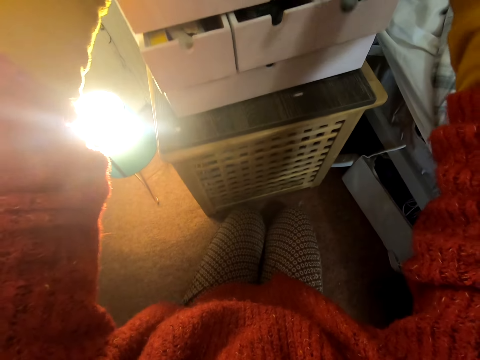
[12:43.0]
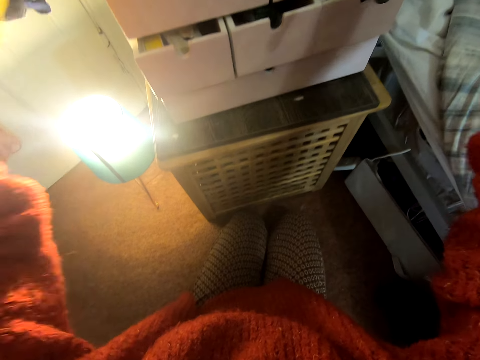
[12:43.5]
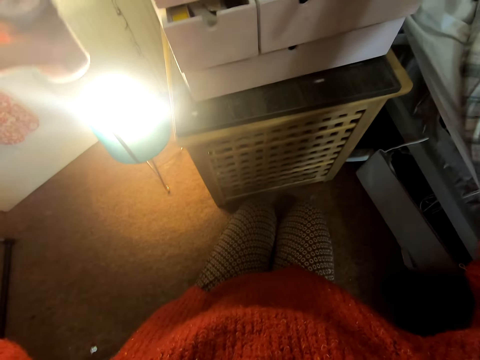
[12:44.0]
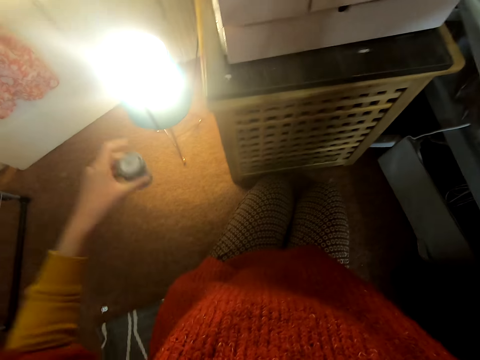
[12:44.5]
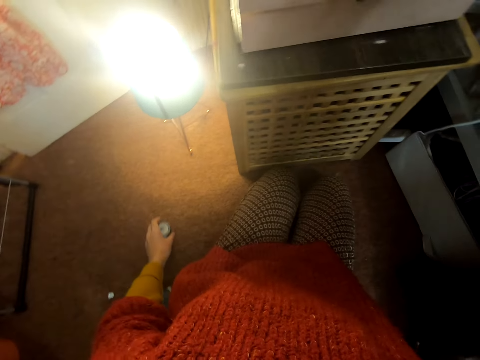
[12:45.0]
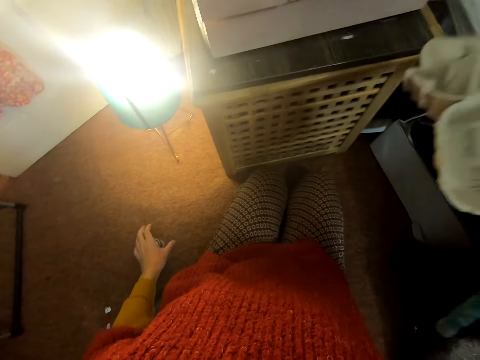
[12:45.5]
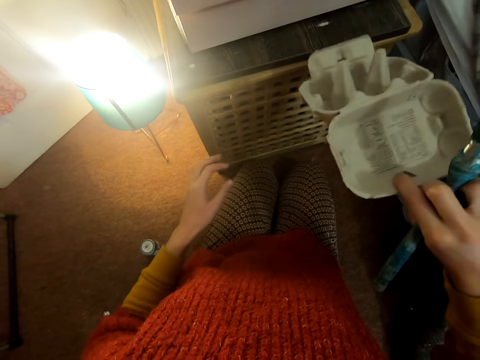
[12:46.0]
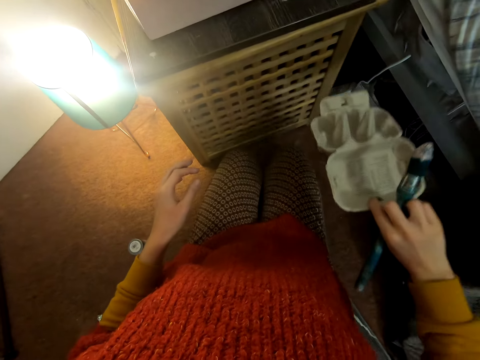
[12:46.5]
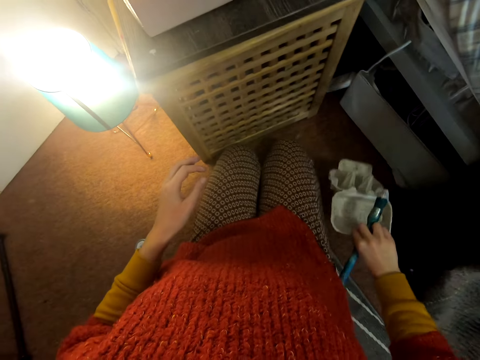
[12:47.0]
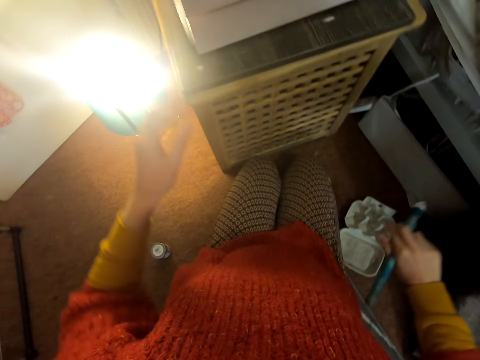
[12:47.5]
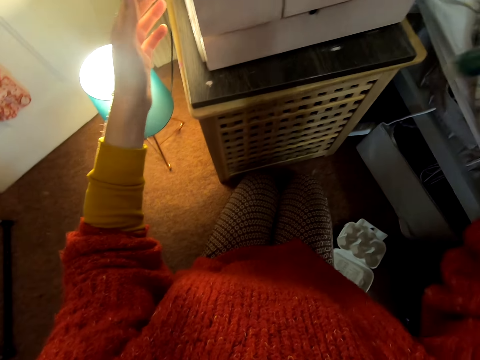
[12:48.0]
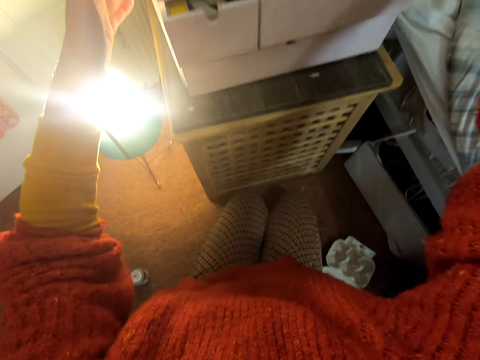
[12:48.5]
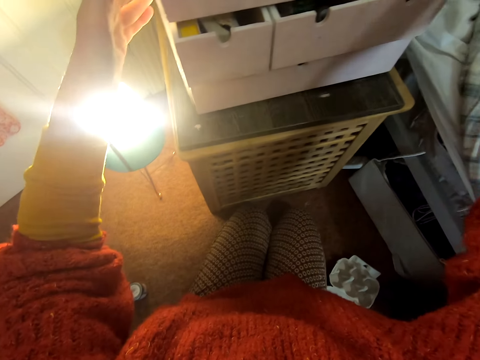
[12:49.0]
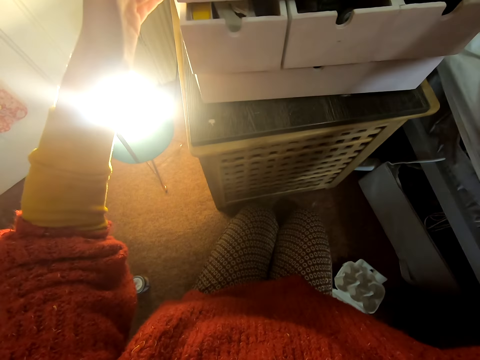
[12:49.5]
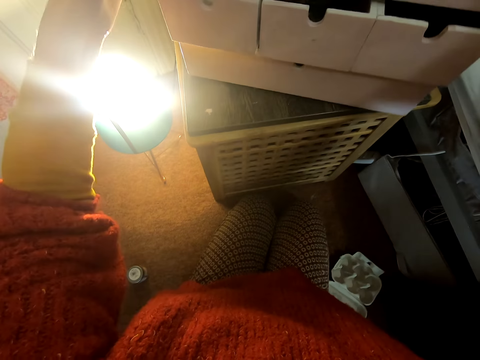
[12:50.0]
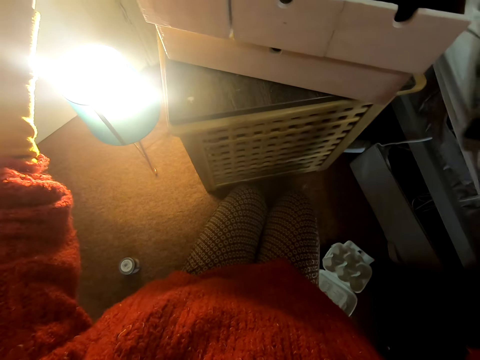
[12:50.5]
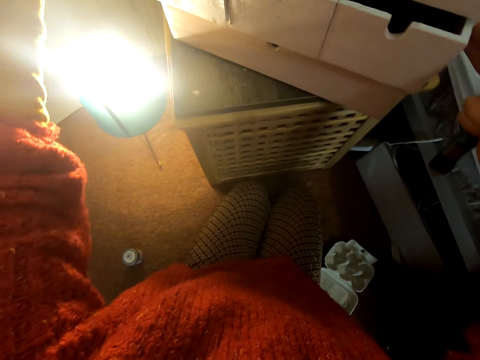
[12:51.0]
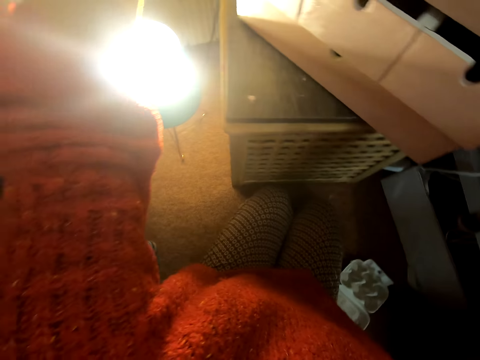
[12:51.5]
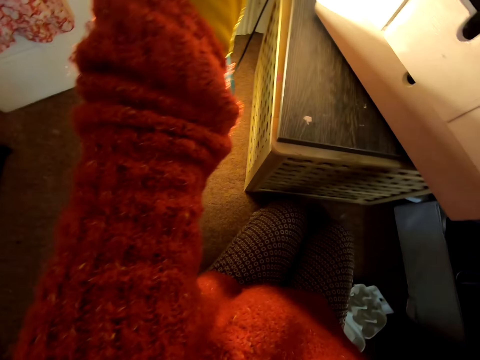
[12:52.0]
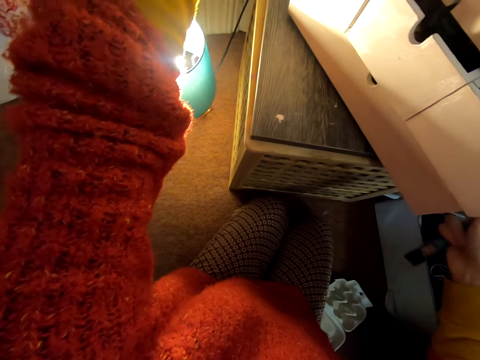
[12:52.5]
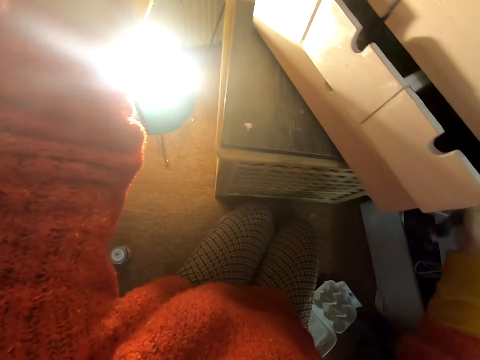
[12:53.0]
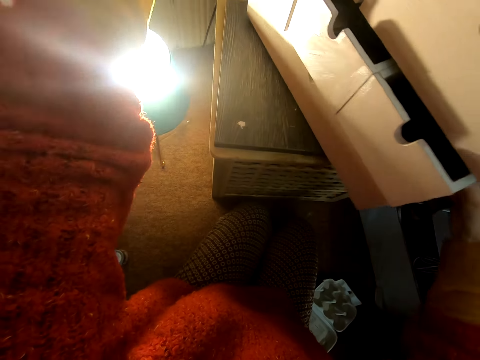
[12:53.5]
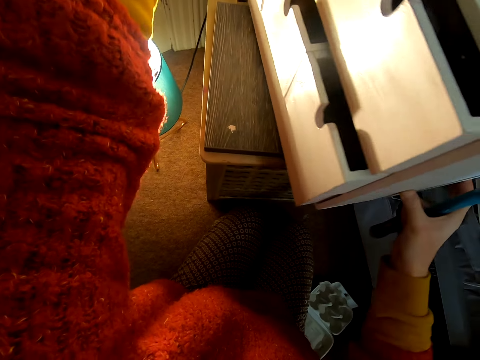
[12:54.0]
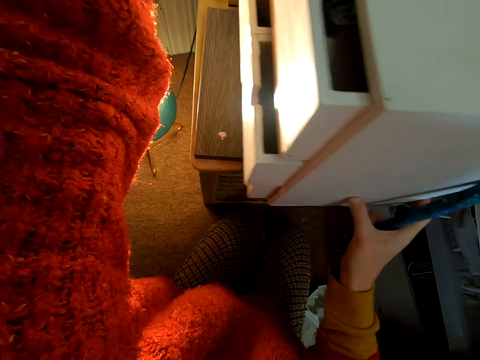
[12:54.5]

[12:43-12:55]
The camera wearer lifts both hands and touches the chest of drawers. They move the tin. They place the tin on the floor. They carry a box. They place the box on the floor. They lift both hands. They turn the cabinet. They push the drawers.

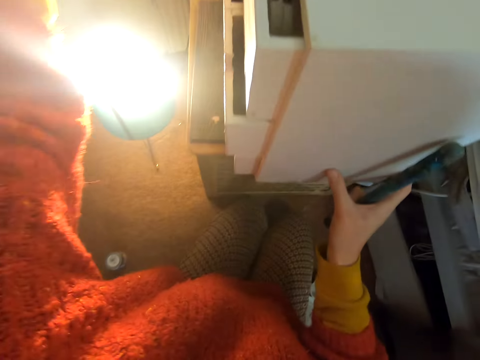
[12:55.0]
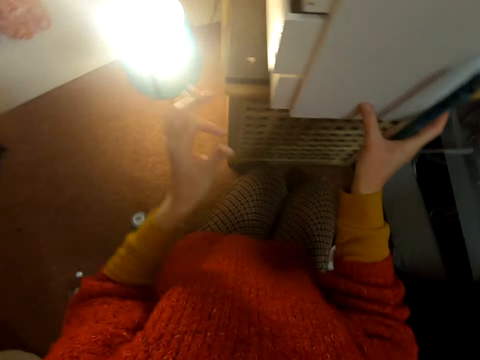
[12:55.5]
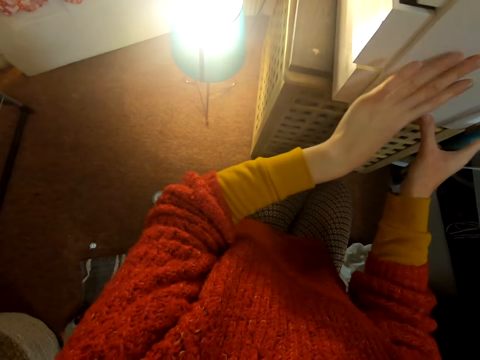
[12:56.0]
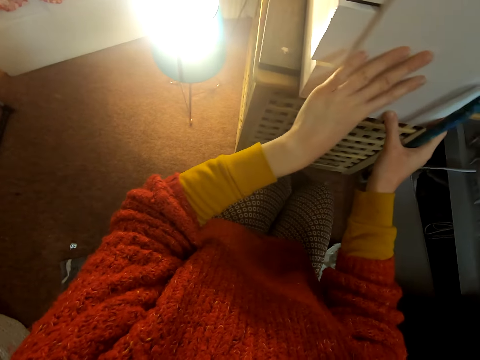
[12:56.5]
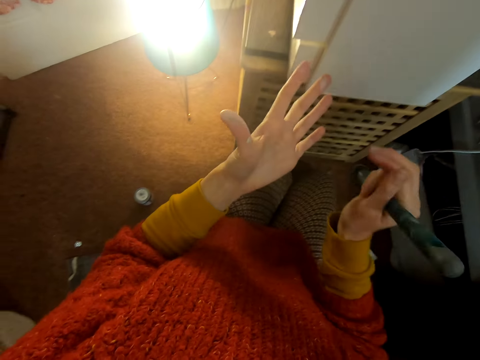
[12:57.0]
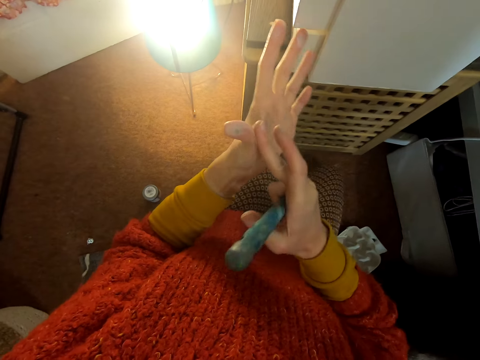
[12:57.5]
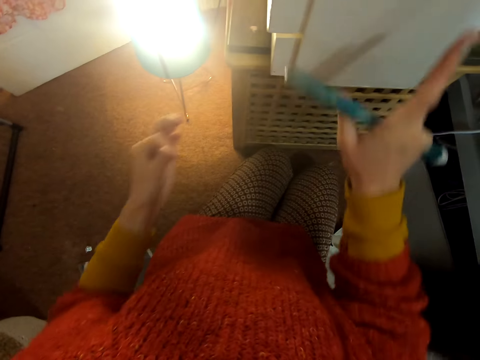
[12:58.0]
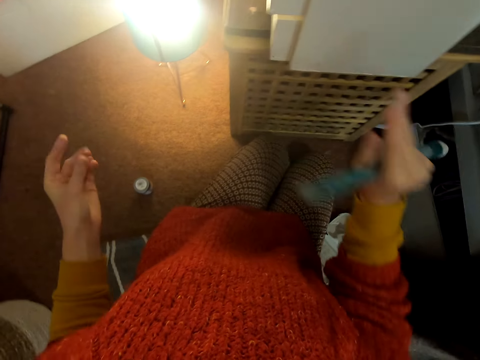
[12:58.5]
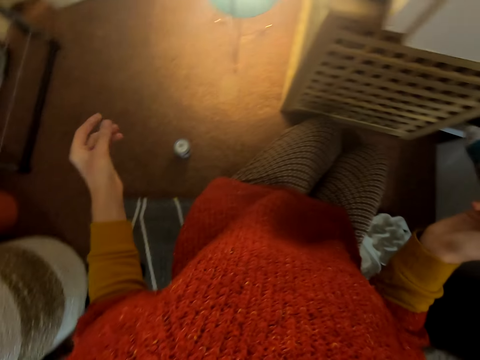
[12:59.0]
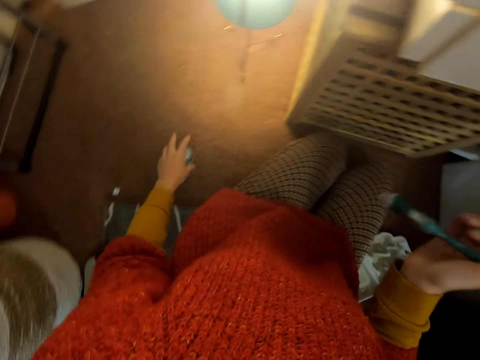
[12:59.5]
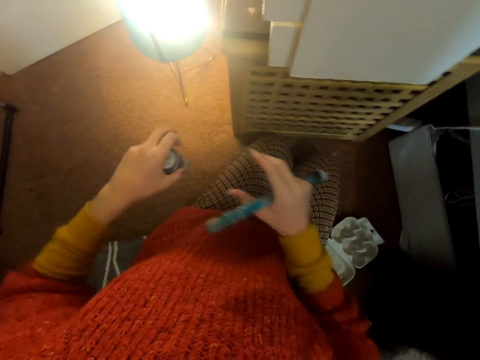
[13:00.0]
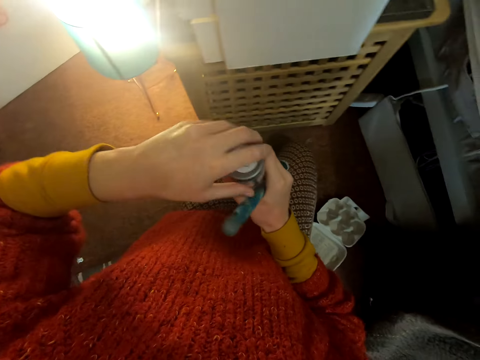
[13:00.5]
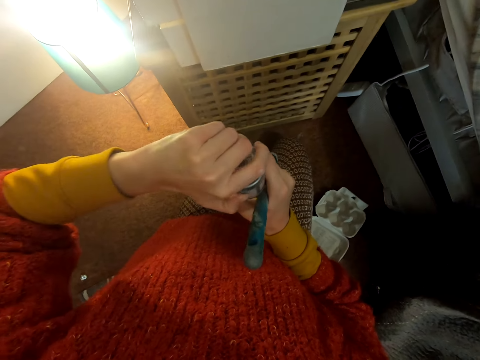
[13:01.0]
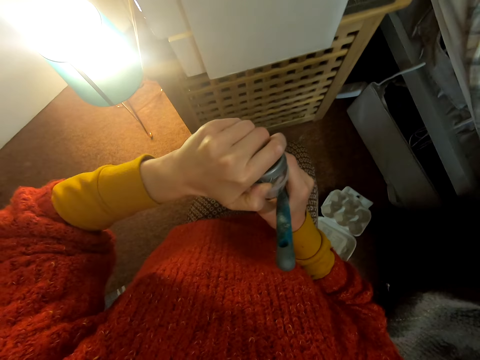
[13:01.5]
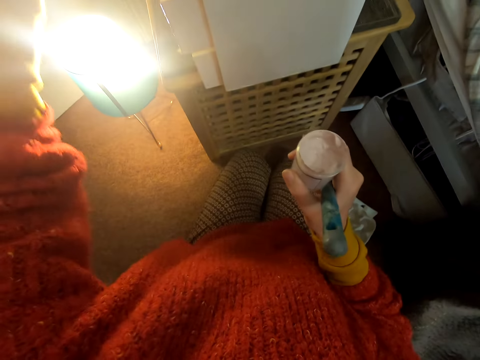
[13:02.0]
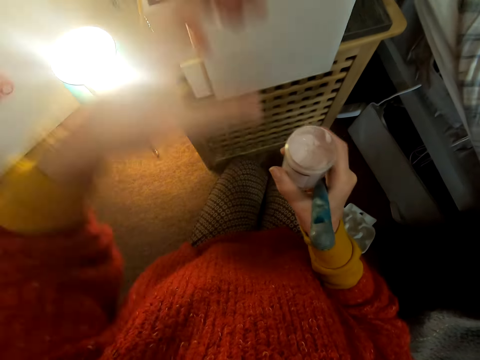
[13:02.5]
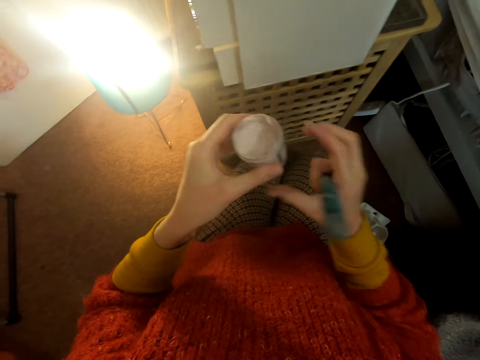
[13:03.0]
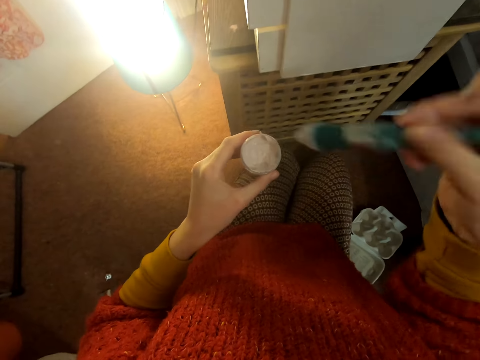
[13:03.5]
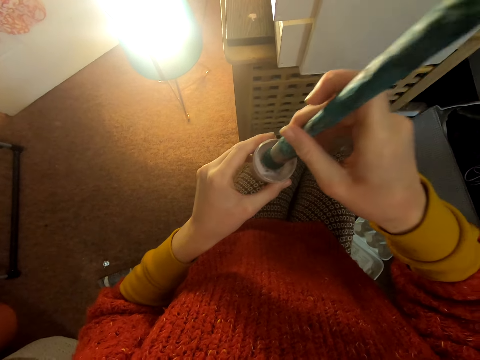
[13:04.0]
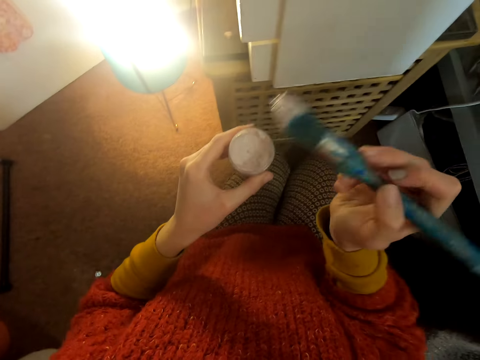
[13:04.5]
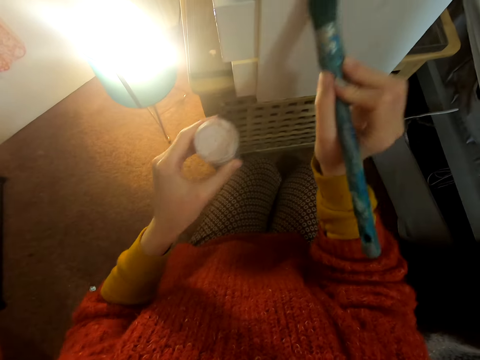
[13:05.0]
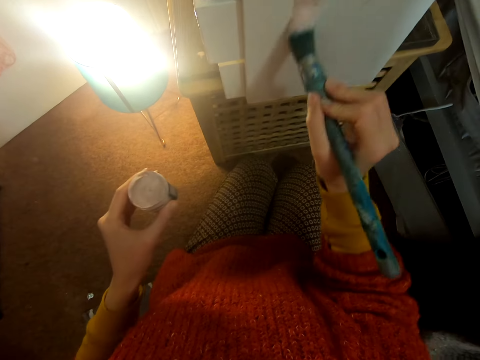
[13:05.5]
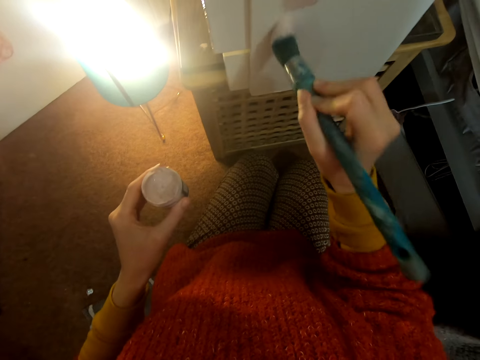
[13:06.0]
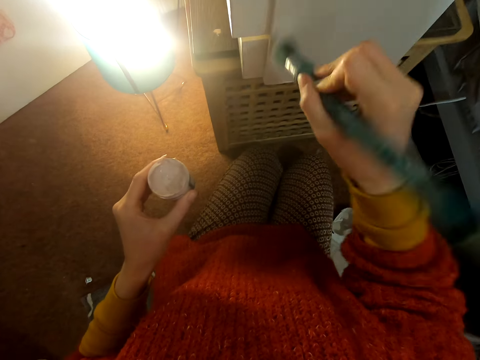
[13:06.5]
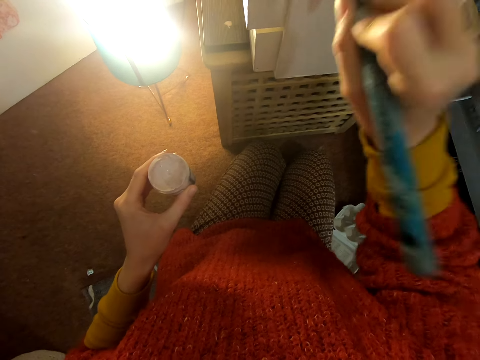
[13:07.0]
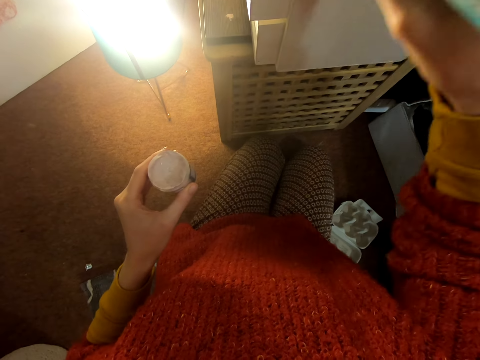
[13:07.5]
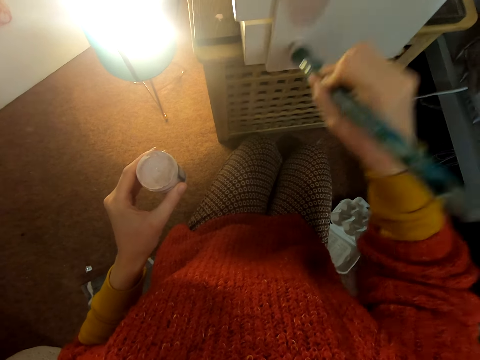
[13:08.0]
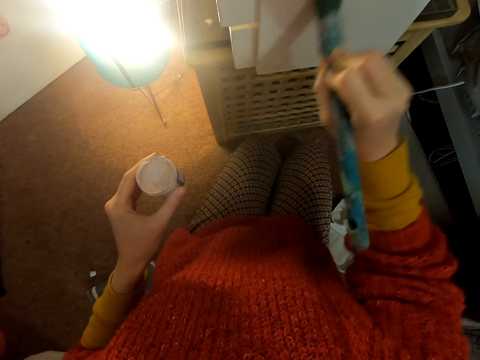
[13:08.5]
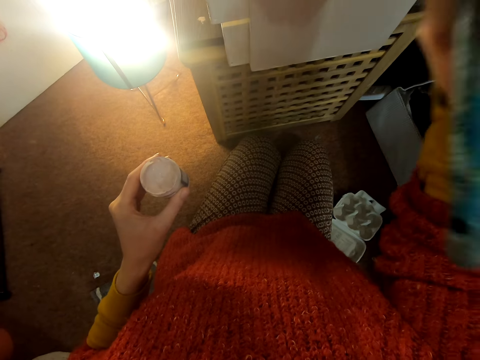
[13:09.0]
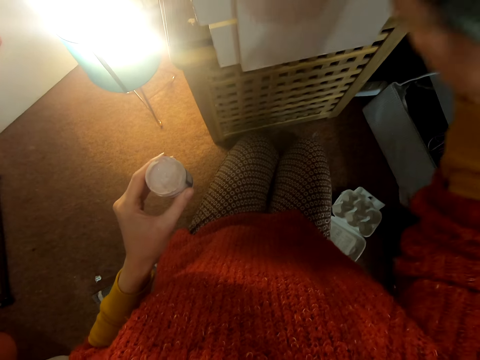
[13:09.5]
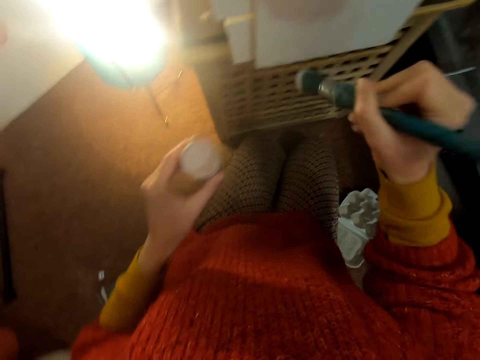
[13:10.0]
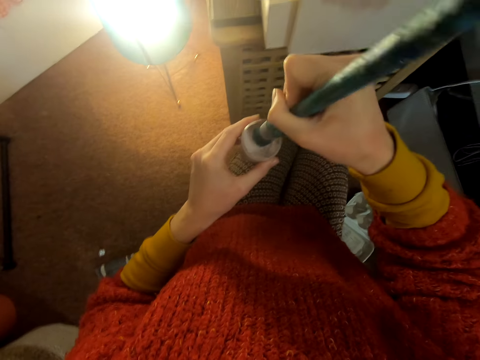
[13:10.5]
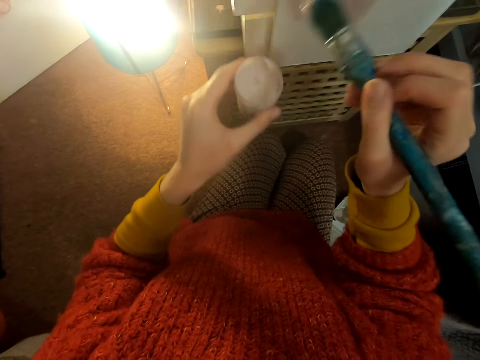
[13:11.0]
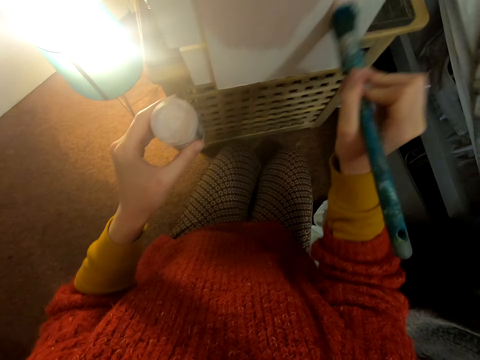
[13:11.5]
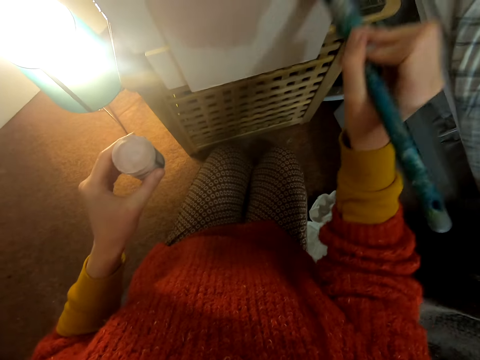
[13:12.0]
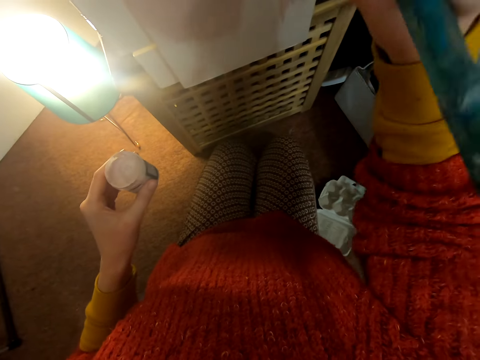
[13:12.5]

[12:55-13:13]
The camera wearer drops the left hand. They touch the drawers. They move both hands. They rub the left hand. They lift the right hand. They move both hands. They move the left hand. They pick up the paint tin from the floor. They lift the tin. They open the paint tin. They place the lid on top of the chest of drawers. They transfer the tin to the left hand. They lift the brush. They dip the paintbrush in the paint. They lift the brush. They paint the chest of drawers. They move the brush. They dip the paintbrush in the paint. They lift the brush. They paint the chest of drawers.
